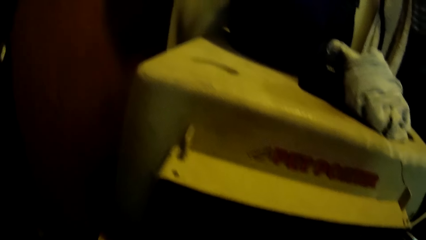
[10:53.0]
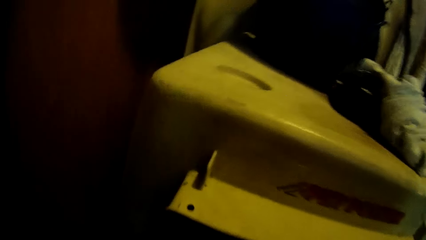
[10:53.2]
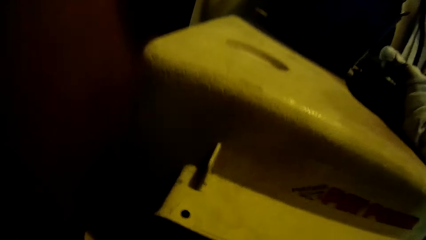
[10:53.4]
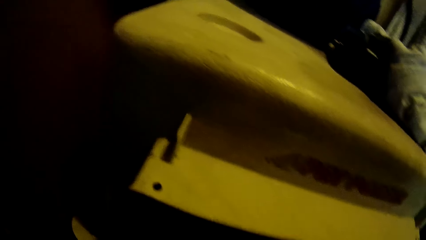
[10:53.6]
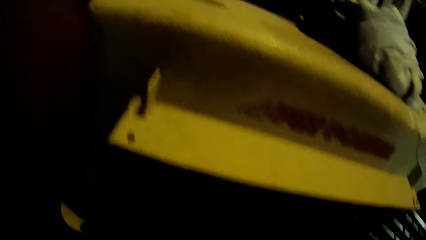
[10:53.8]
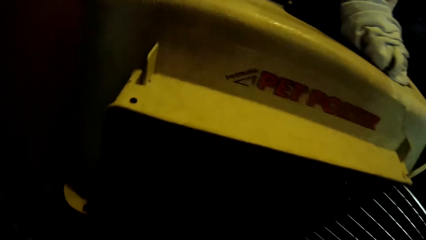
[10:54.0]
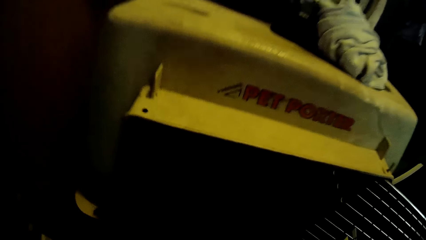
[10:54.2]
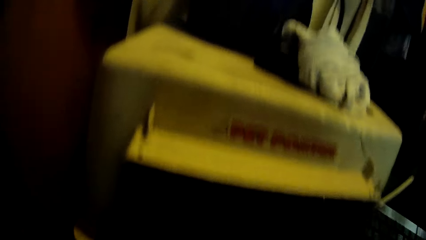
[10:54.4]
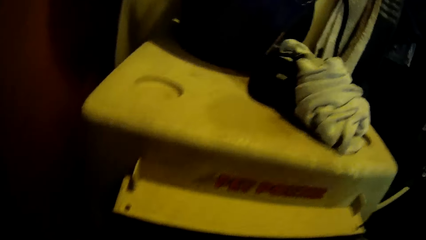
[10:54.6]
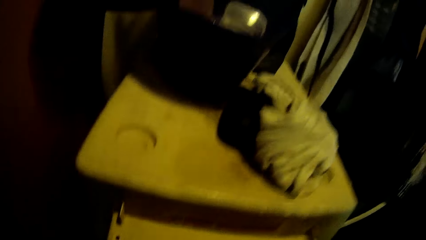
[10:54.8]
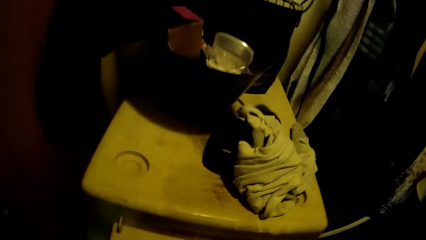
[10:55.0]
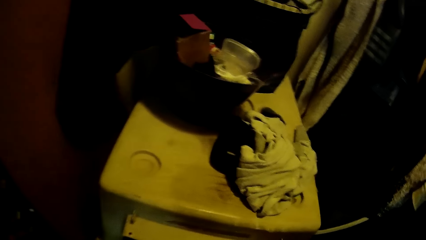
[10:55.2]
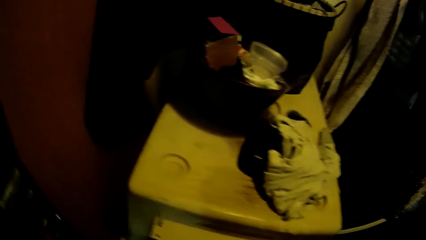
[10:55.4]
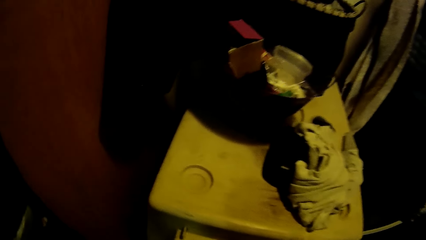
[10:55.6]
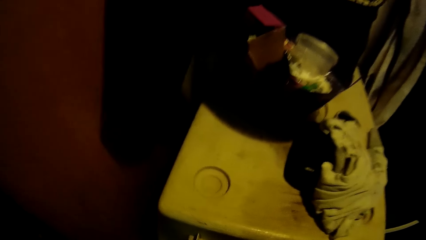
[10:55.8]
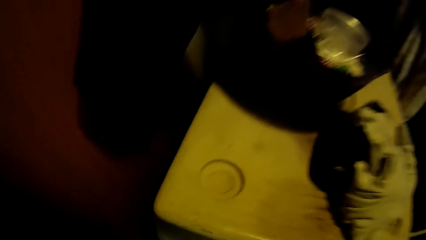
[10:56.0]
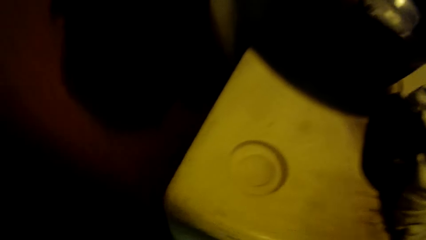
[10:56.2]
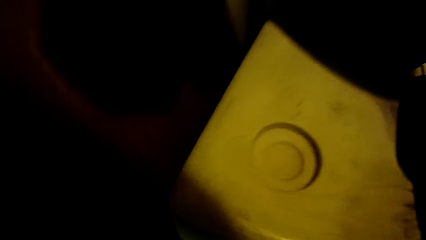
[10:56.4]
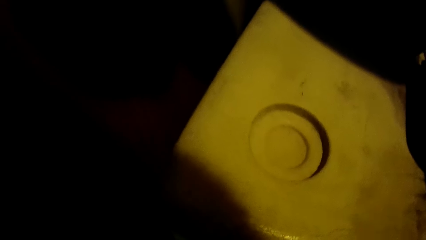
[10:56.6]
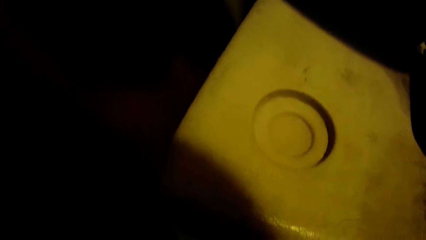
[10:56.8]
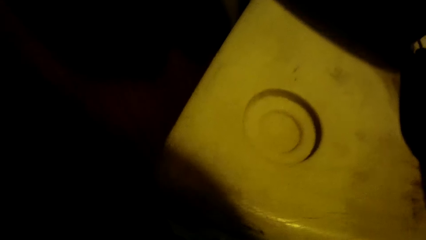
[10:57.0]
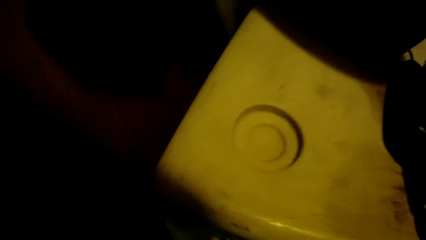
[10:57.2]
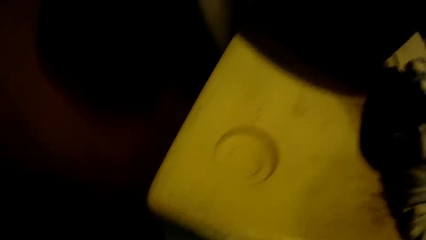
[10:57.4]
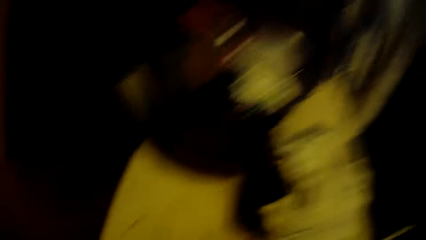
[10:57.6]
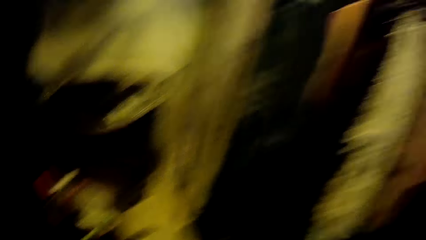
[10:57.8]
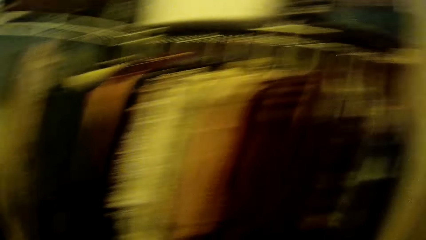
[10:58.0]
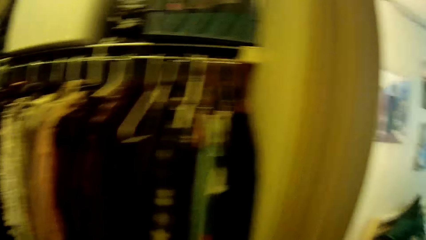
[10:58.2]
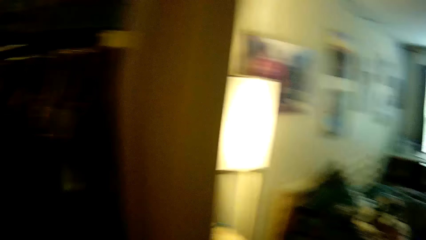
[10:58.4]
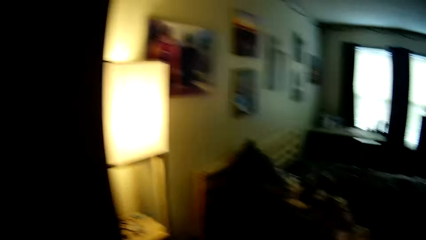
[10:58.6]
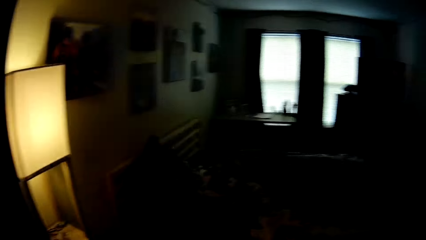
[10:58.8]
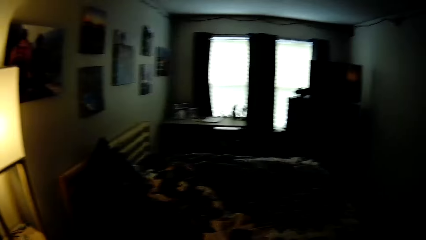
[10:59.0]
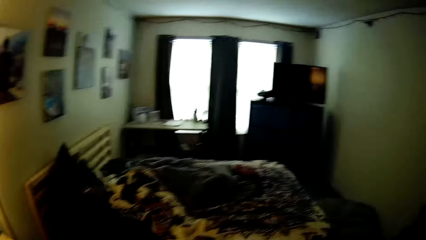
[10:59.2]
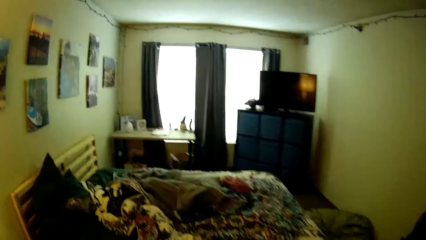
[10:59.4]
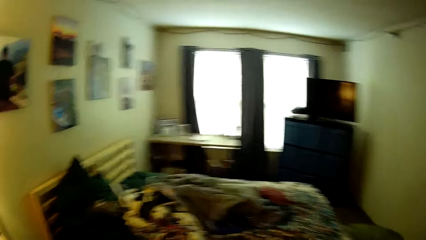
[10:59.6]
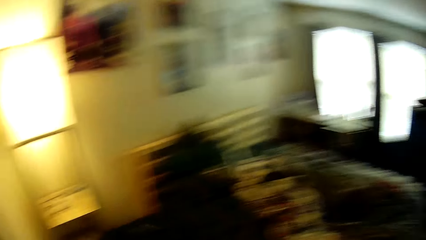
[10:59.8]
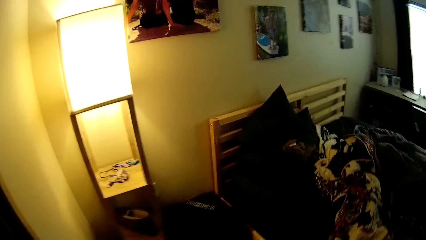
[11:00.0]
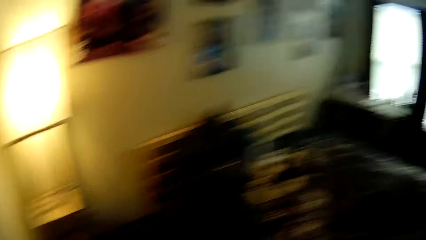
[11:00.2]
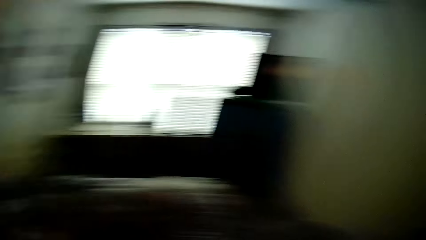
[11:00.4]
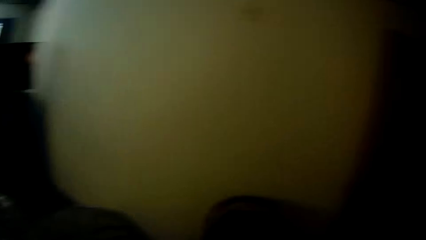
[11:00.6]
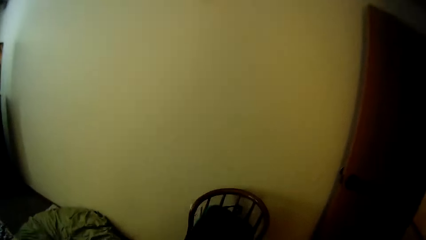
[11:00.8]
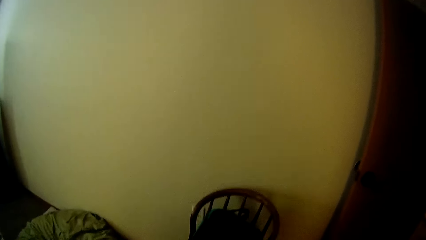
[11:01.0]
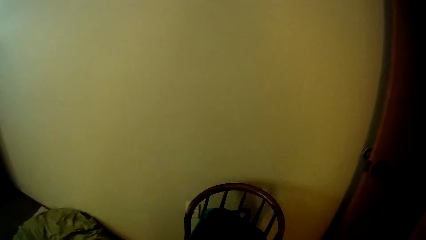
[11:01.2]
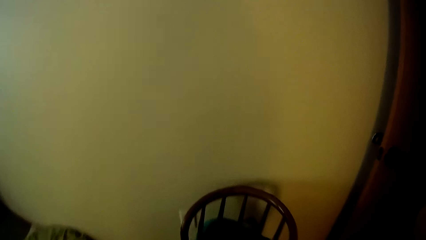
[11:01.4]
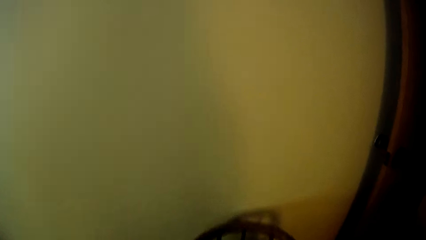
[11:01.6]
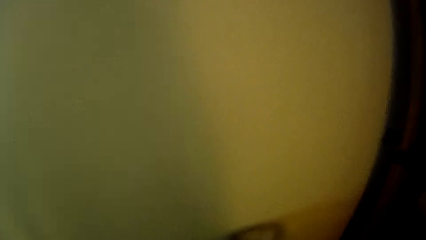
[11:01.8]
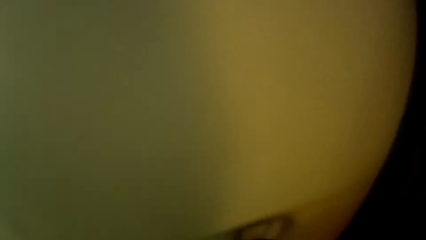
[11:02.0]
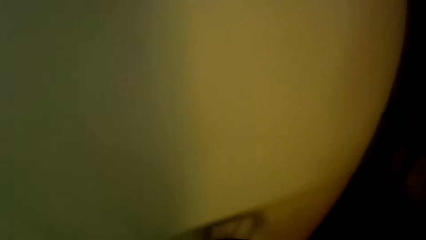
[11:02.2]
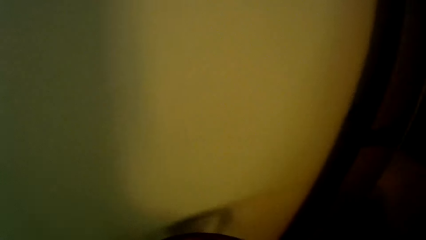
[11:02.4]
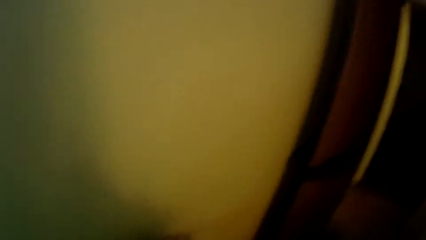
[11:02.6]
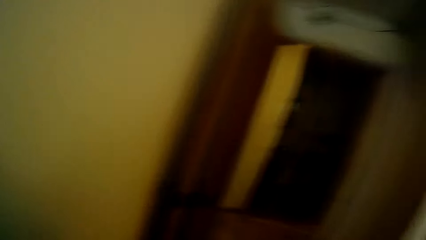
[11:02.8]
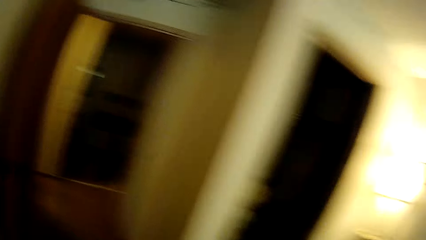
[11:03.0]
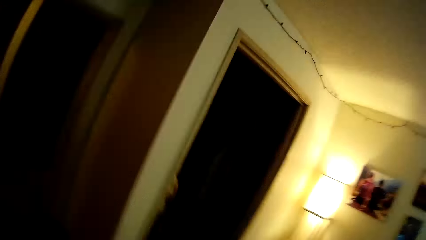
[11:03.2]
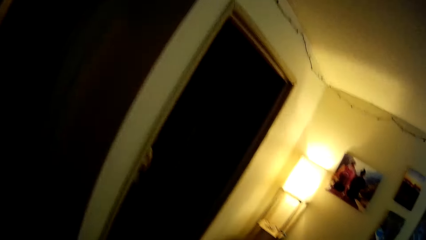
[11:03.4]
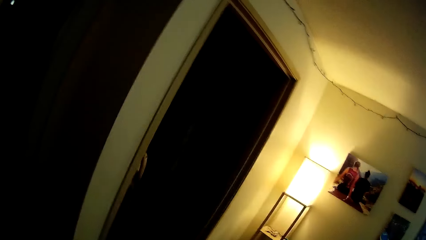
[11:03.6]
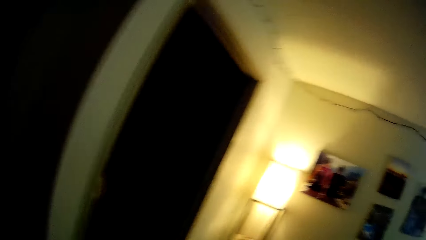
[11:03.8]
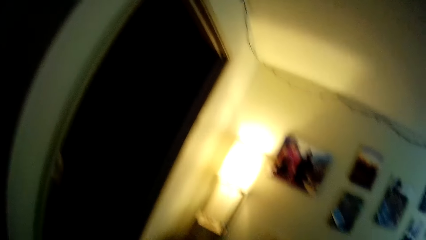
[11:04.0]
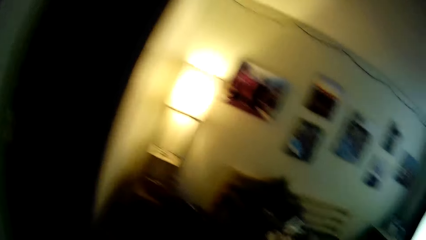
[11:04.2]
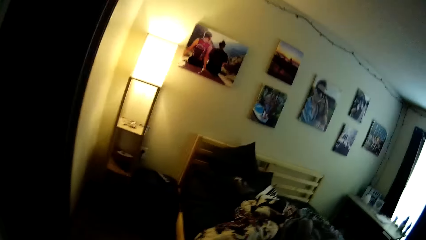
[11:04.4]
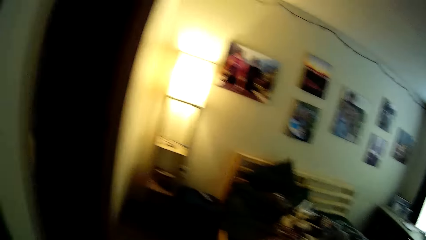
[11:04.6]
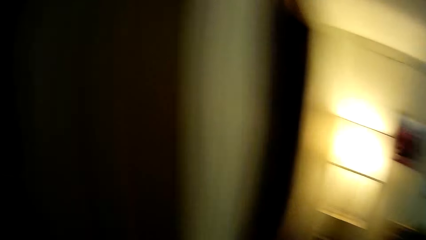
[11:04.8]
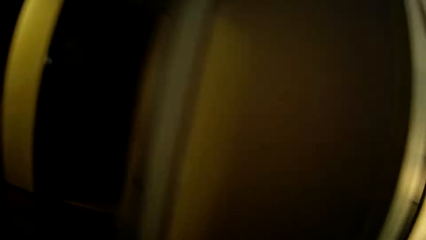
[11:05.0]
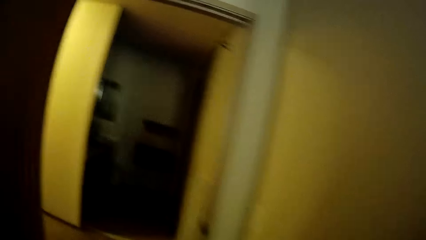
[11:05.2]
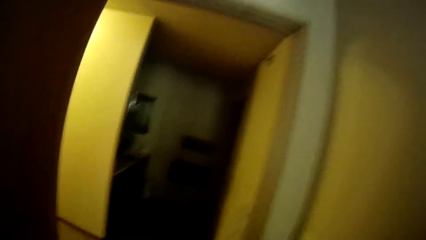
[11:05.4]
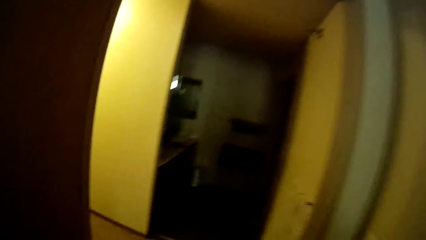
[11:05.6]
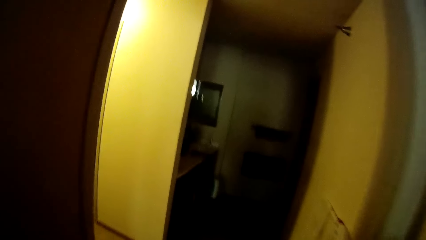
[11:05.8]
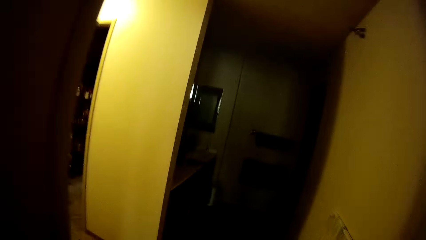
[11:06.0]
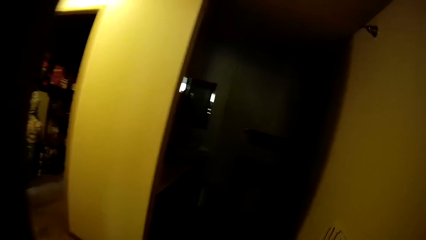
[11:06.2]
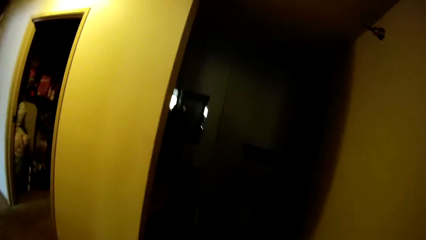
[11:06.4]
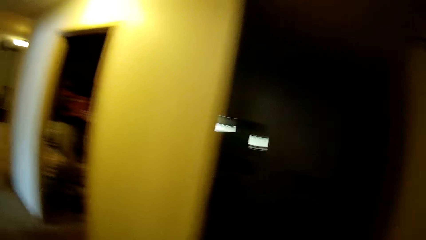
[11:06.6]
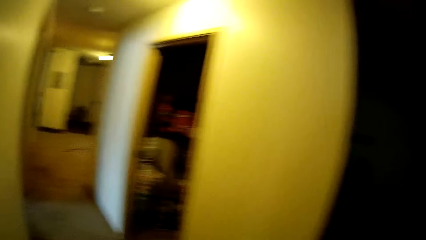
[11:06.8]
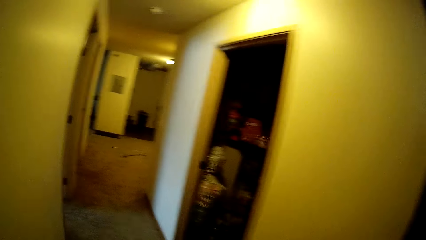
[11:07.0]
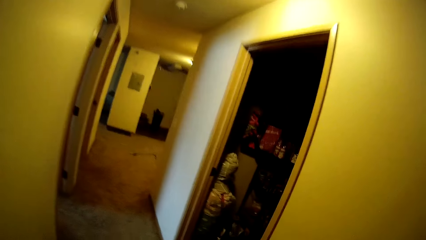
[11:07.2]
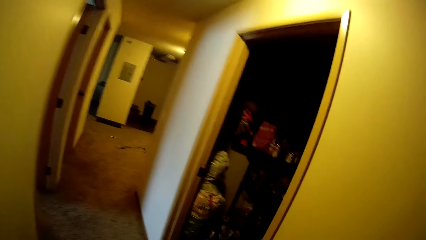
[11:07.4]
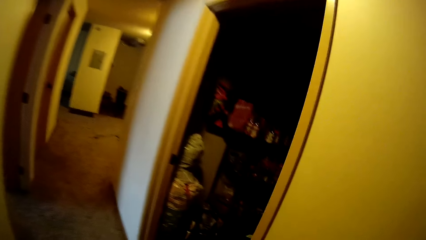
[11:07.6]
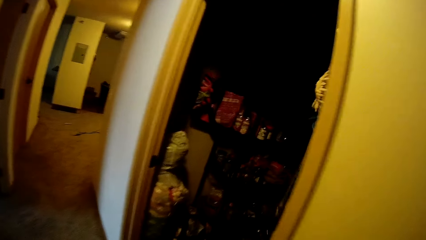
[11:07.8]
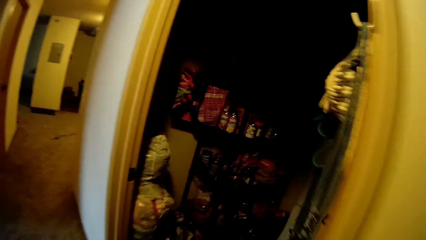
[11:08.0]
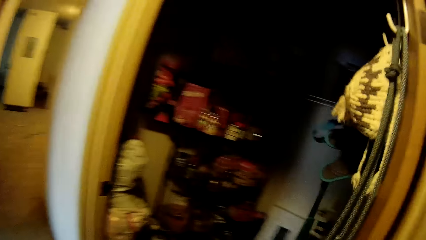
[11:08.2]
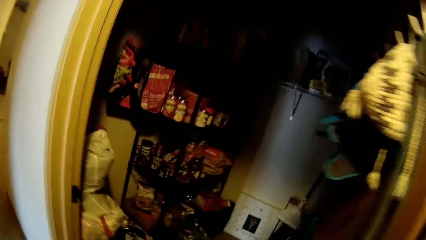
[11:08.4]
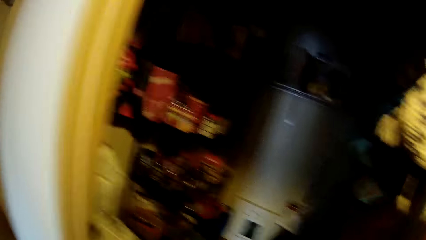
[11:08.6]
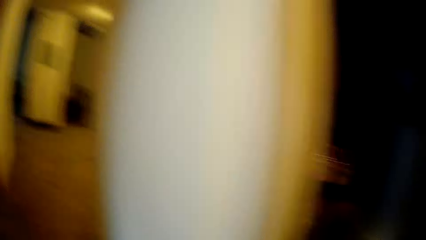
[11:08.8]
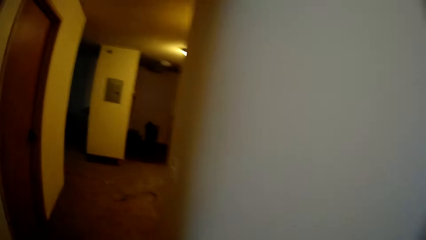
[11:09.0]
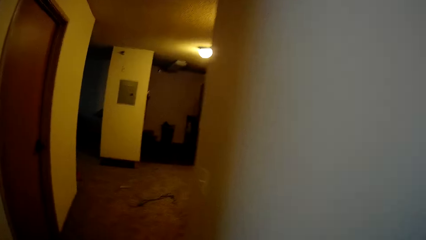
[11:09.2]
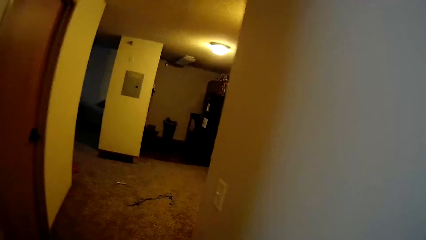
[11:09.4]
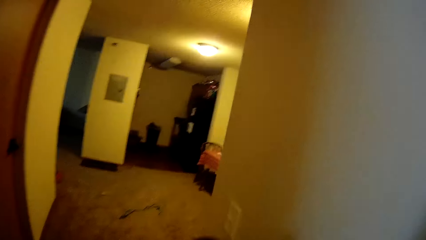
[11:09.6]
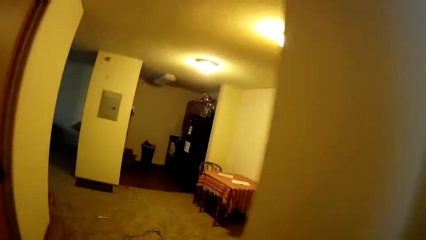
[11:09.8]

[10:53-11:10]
The camera wearer walks around.
